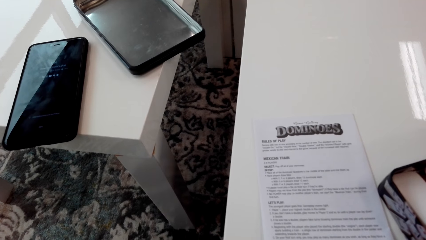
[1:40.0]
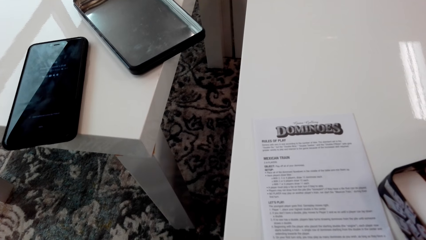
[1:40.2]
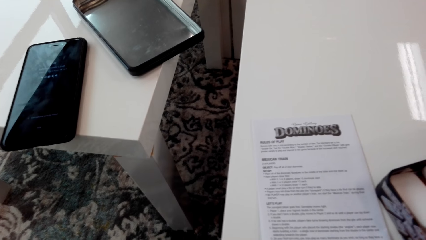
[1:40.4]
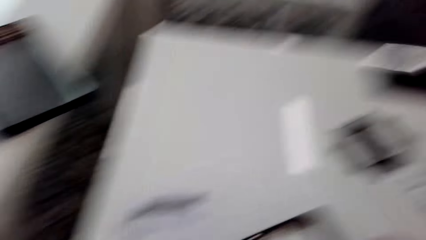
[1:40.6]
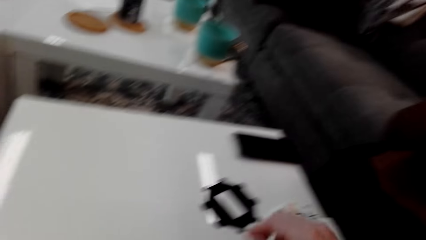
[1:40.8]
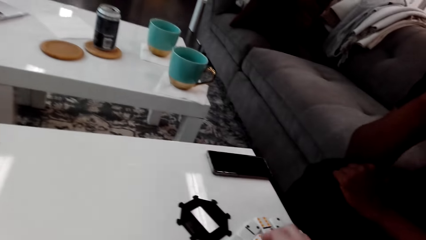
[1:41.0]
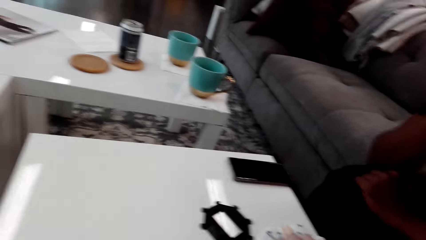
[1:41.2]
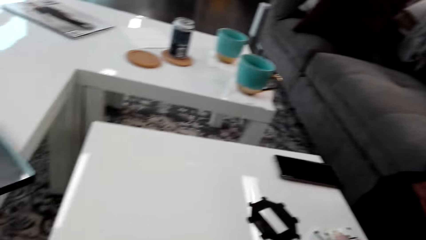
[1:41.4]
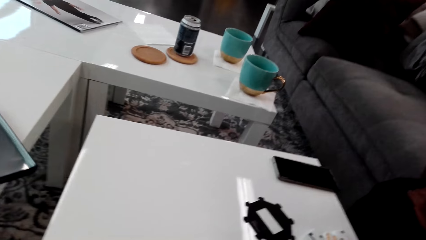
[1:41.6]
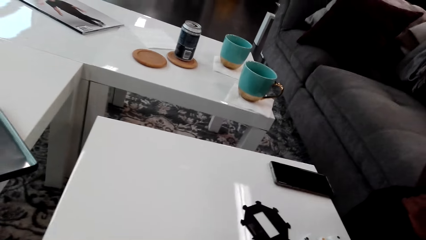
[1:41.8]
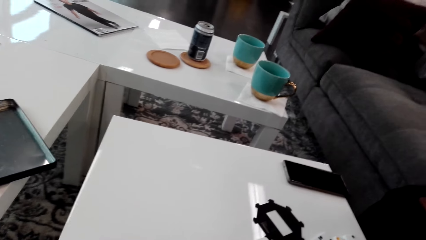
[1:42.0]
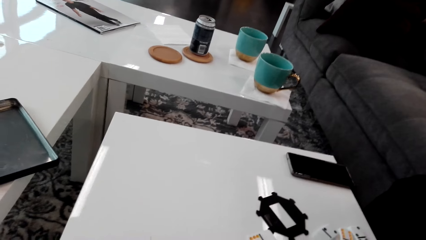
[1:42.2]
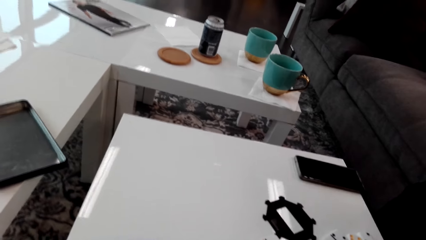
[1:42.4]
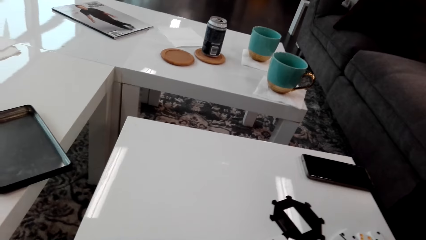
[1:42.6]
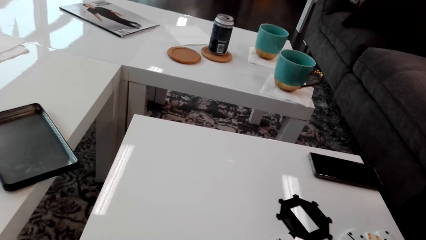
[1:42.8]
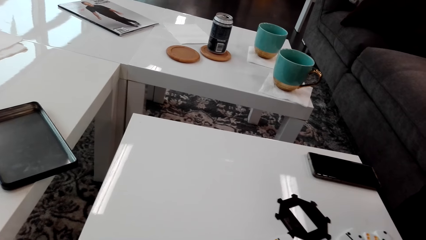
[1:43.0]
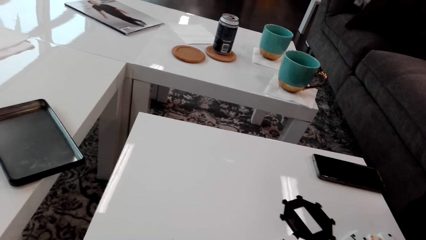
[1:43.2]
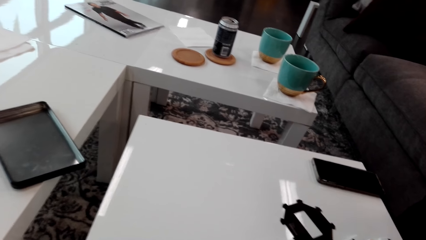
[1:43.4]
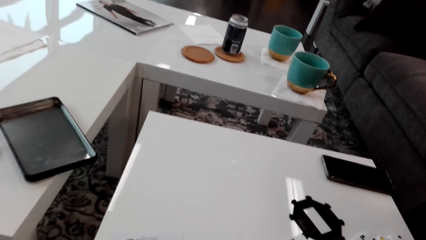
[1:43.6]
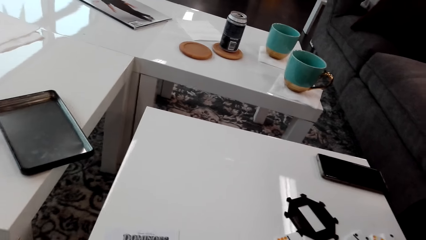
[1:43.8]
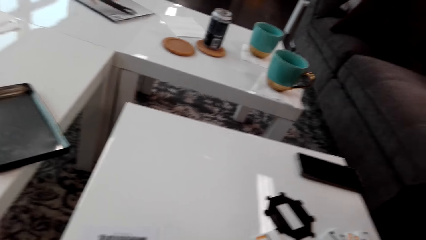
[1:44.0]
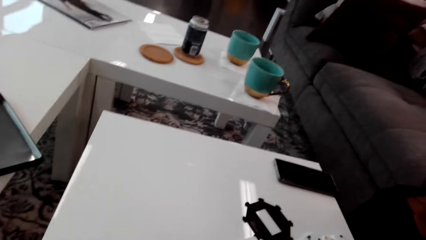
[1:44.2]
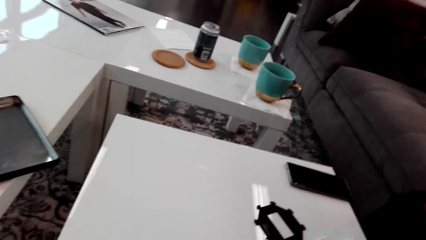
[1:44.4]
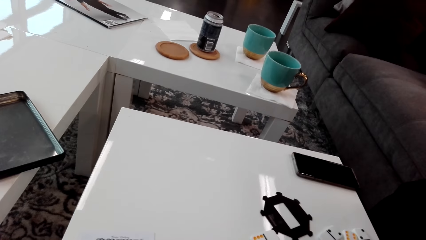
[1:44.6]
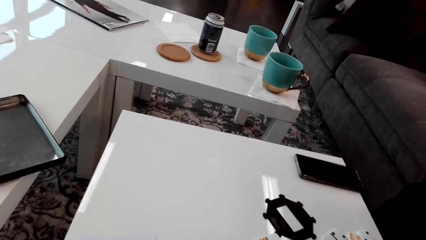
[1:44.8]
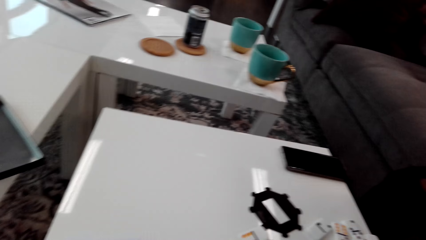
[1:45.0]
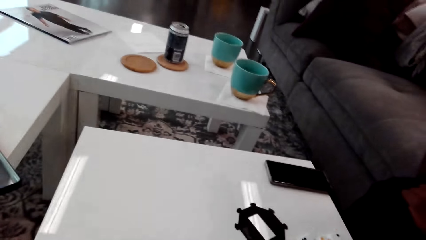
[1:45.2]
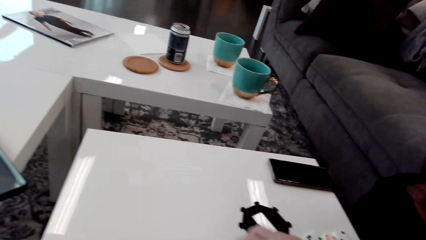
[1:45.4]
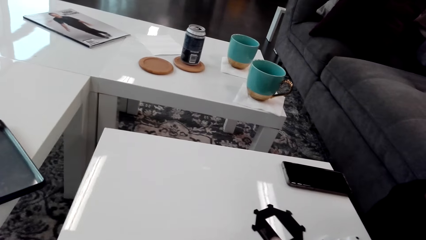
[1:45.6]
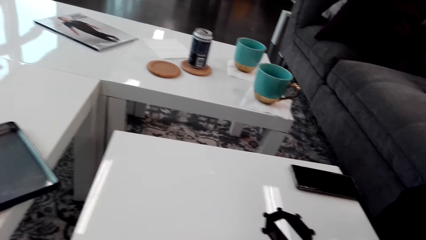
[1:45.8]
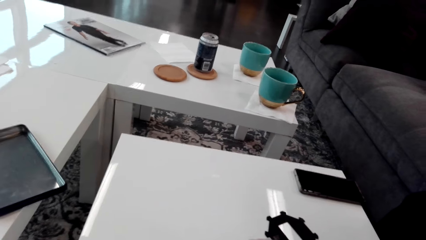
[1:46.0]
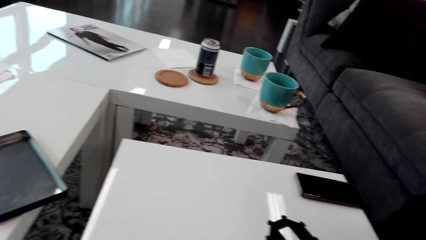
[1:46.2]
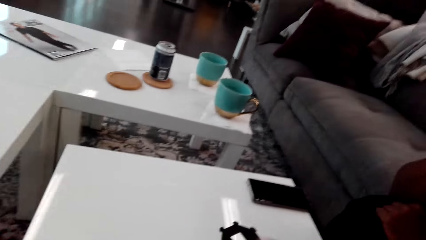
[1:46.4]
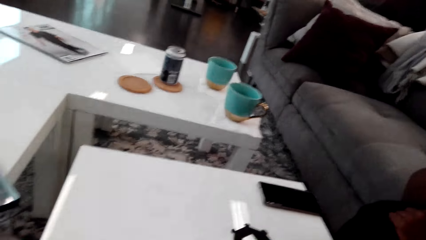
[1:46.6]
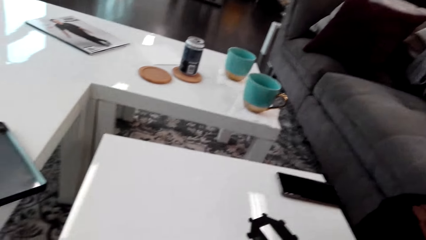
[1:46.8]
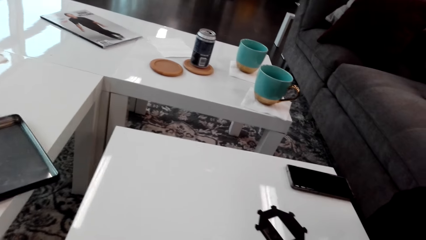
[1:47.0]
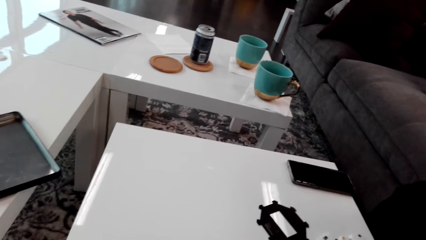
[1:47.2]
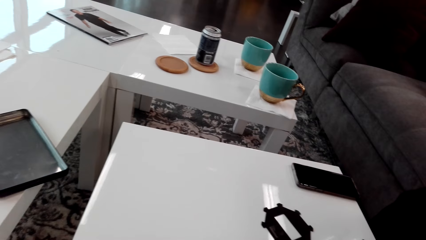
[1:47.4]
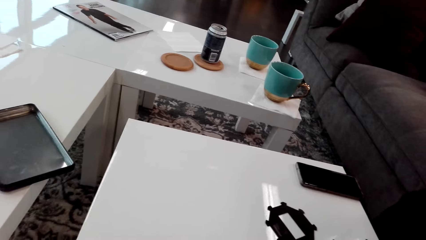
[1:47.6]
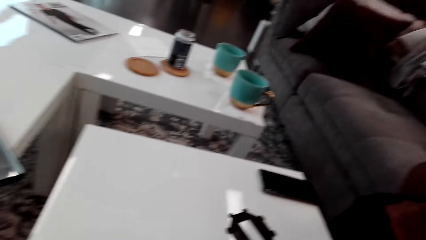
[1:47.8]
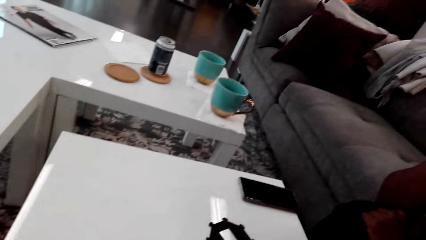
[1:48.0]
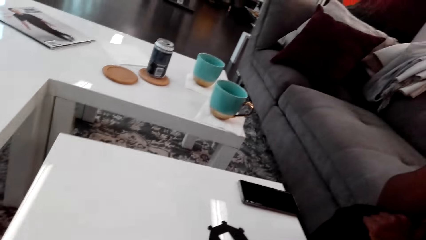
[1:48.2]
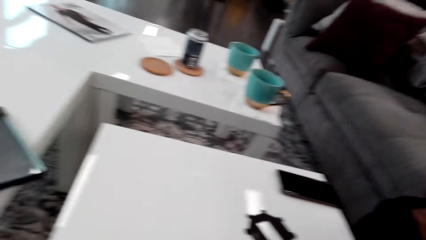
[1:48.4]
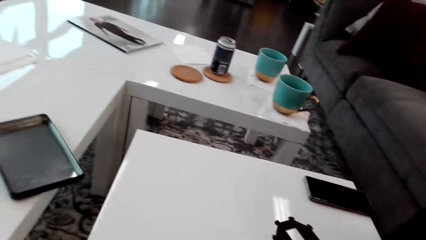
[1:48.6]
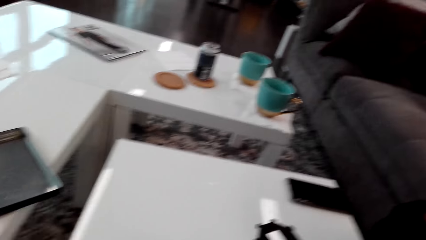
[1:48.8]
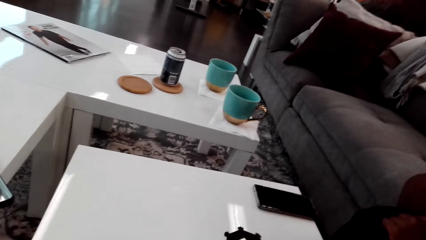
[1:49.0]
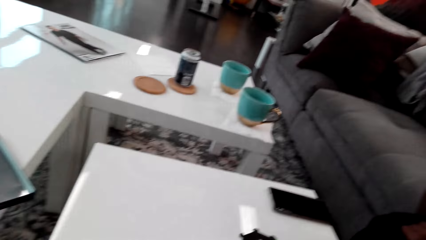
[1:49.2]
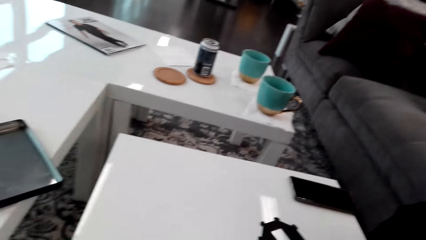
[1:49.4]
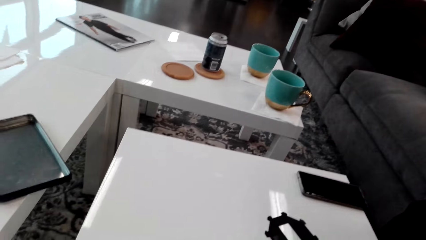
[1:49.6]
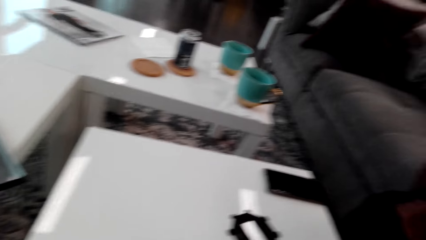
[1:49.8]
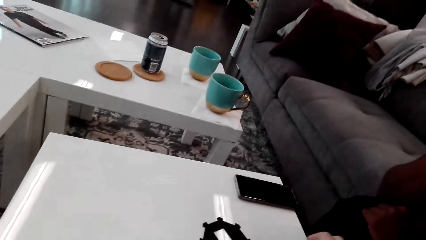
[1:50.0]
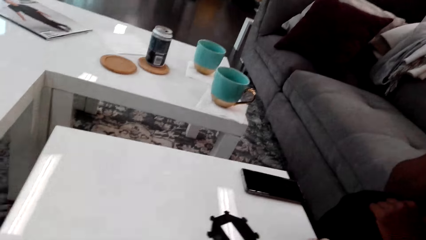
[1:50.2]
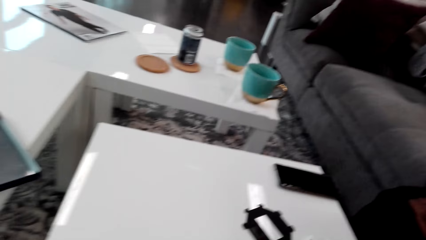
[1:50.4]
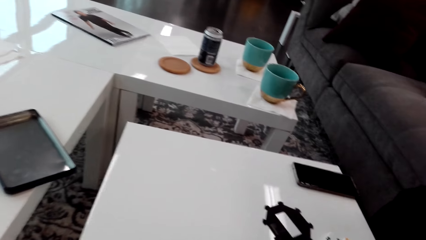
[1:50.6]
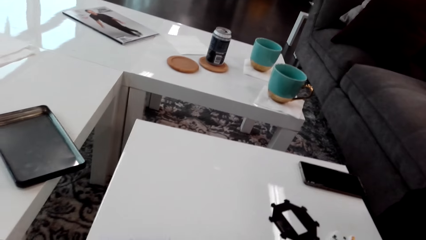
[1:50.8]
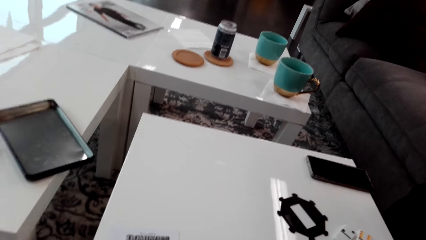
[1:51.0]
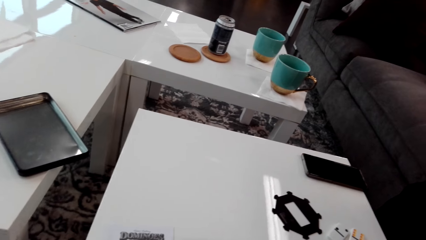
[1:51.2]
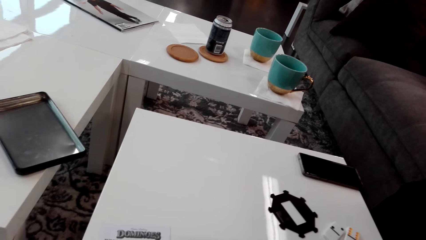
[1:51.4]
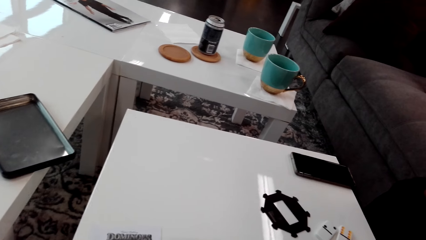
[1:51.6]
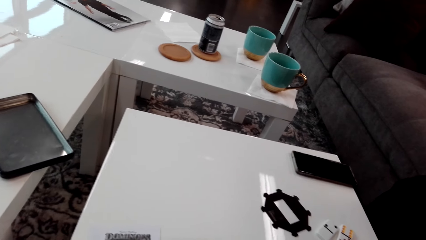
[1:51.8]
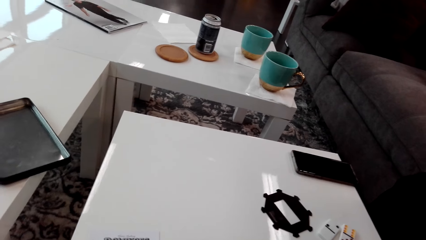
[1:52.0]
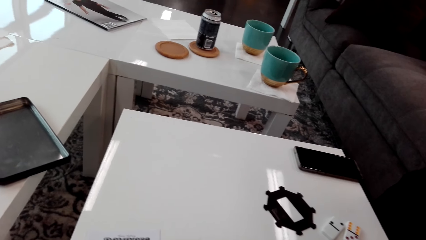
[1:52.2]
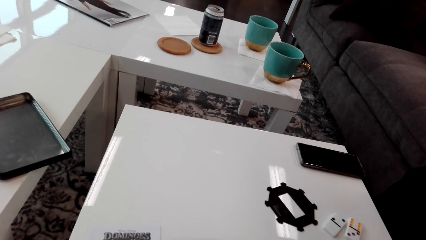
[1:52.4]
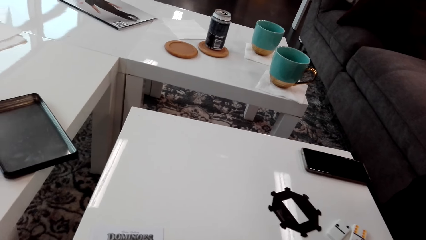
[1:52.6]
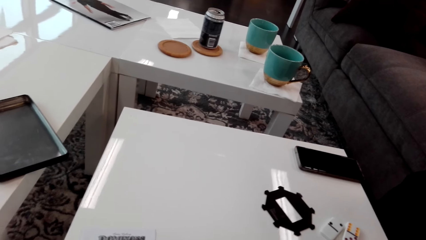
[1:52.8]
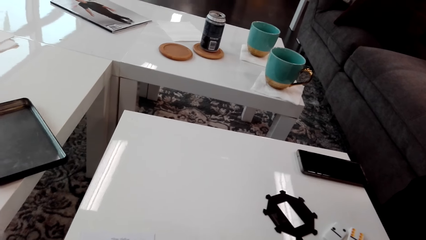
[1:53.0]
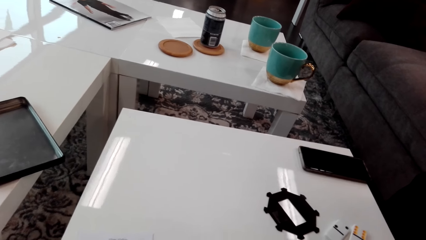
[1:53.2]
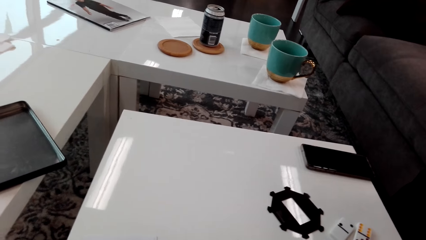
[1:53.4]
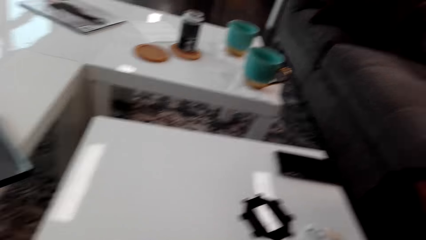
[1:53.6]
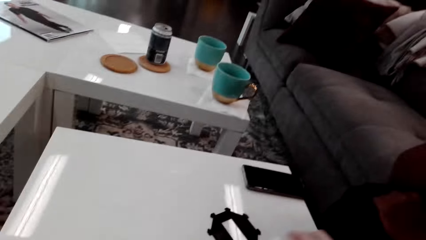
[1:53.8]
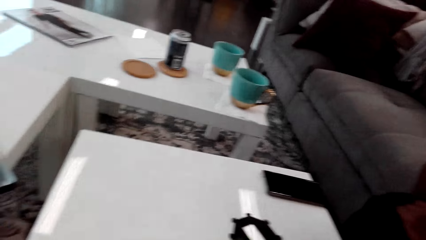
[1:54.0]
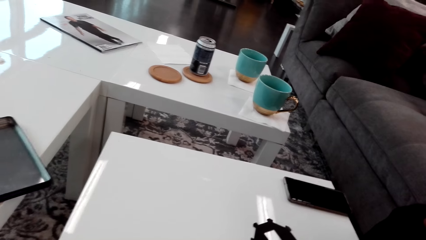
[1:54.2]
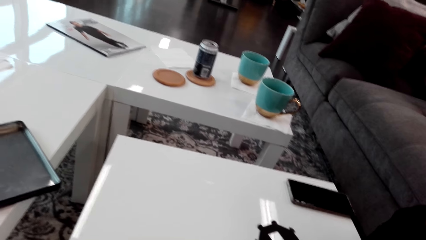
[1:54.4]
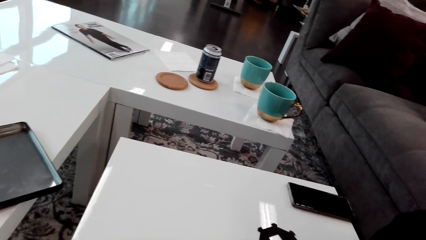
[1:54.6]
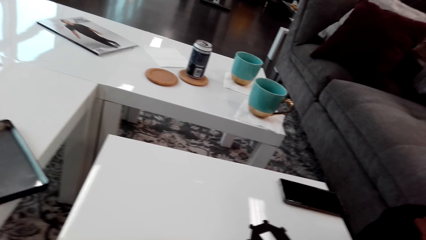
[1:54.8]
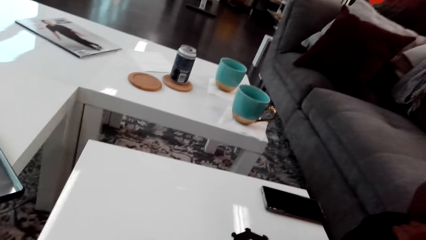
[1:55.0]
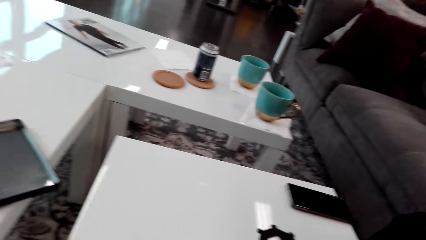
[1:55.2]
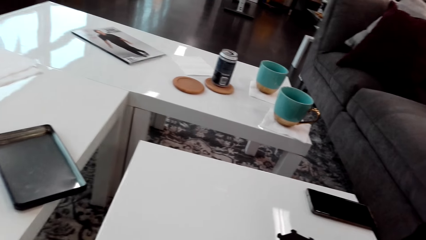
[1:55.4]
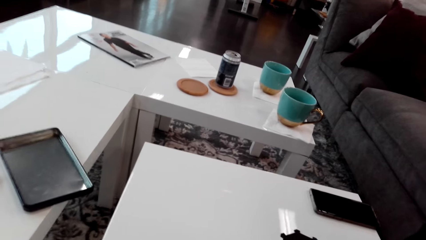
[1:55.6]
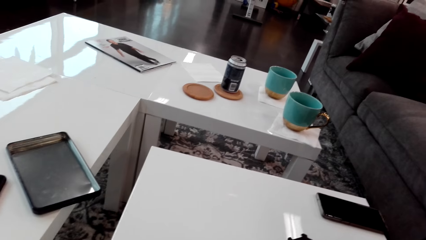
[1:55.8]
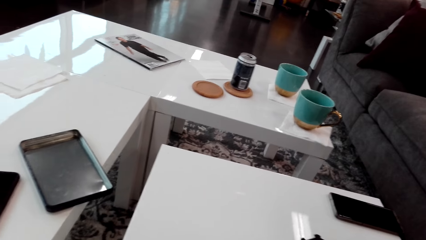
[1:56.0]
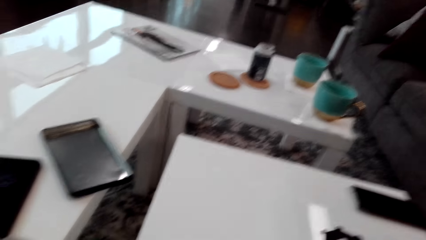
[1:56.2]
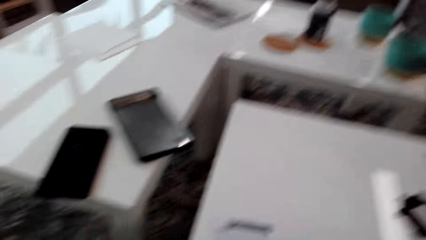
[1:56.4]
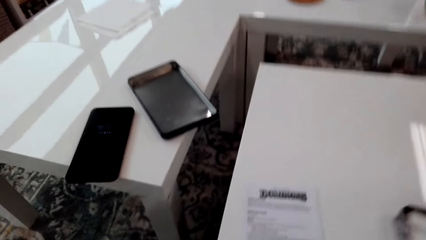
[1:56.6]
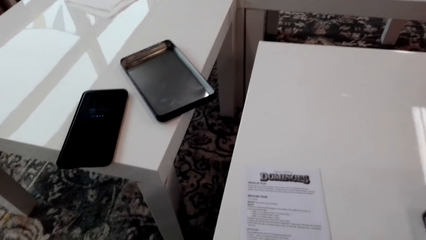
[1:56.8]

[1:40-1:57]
The camera wearer looks around.
